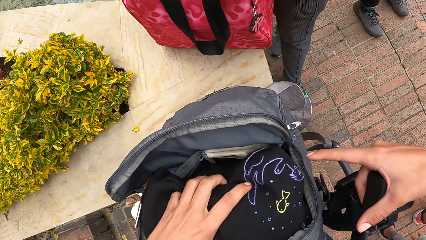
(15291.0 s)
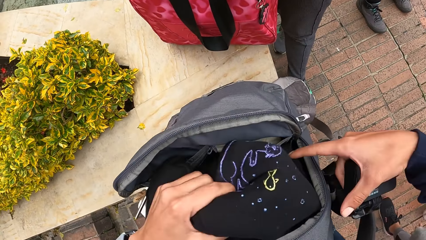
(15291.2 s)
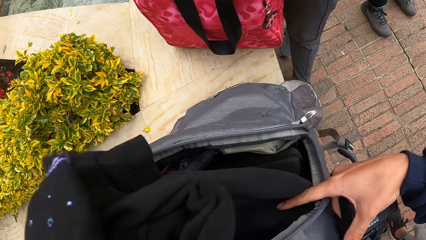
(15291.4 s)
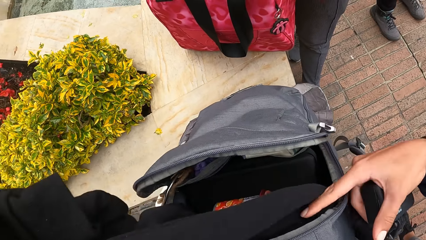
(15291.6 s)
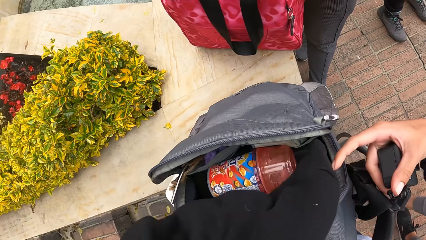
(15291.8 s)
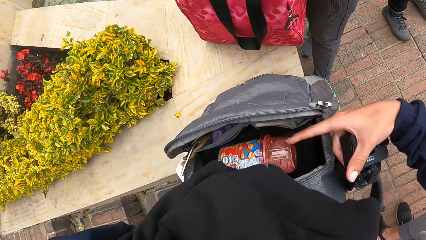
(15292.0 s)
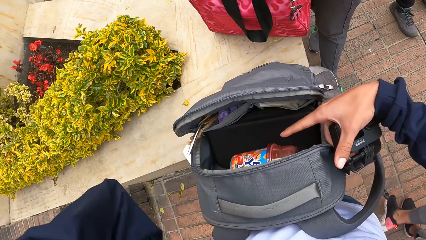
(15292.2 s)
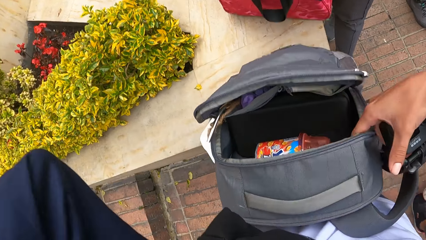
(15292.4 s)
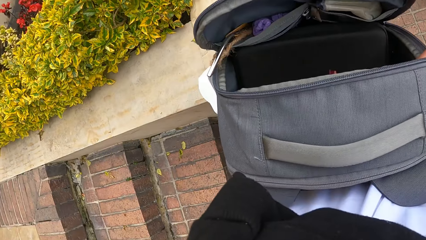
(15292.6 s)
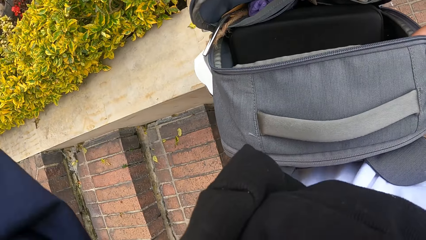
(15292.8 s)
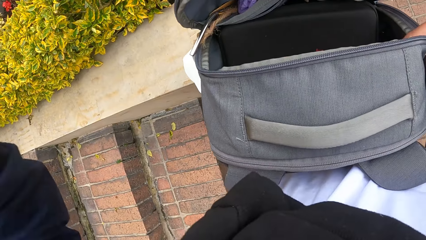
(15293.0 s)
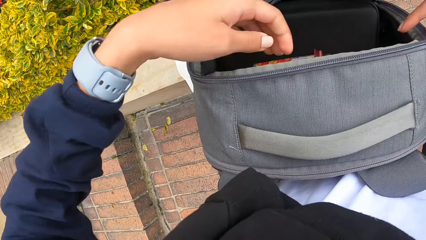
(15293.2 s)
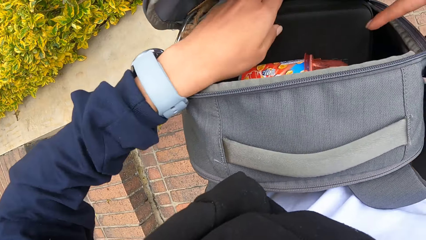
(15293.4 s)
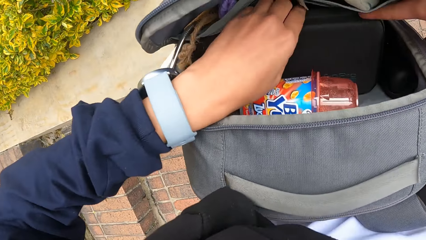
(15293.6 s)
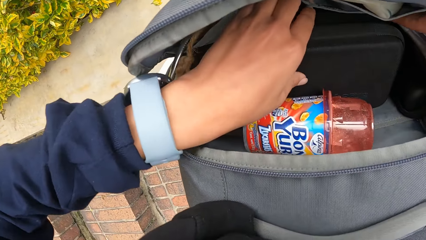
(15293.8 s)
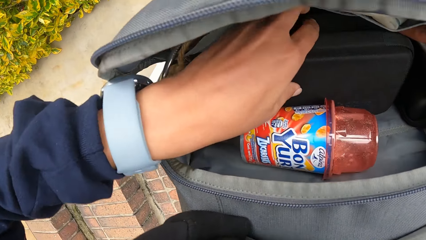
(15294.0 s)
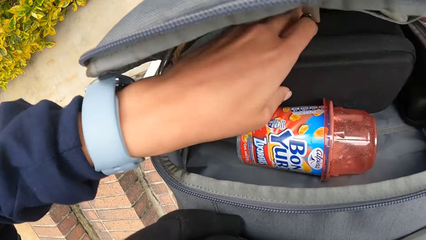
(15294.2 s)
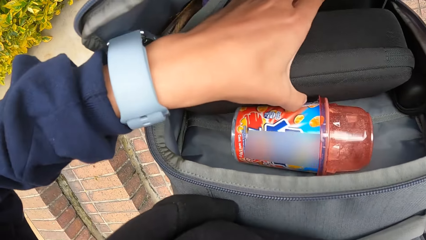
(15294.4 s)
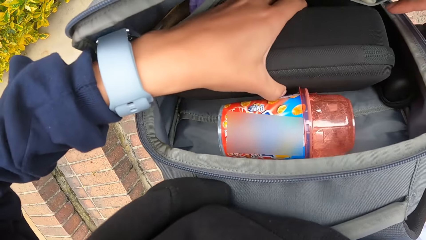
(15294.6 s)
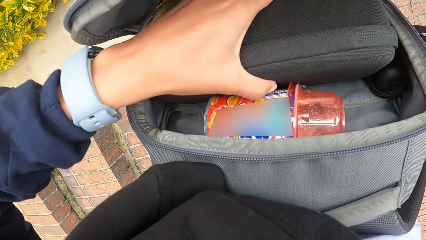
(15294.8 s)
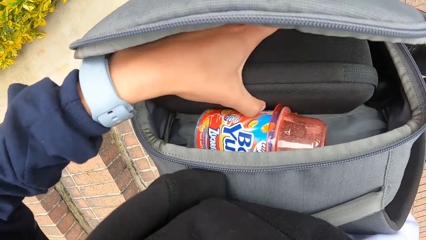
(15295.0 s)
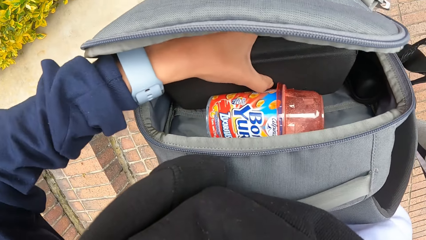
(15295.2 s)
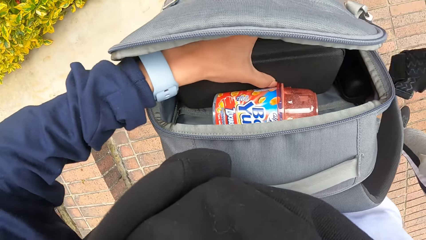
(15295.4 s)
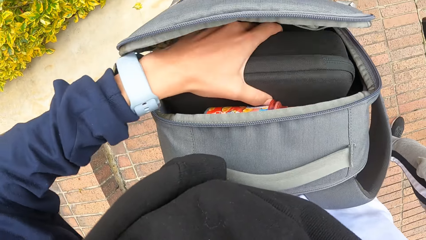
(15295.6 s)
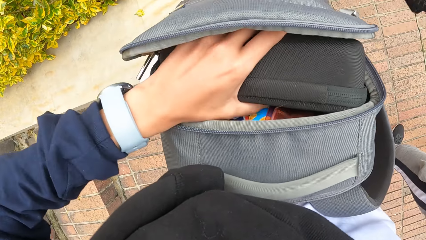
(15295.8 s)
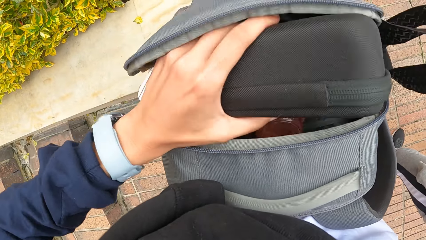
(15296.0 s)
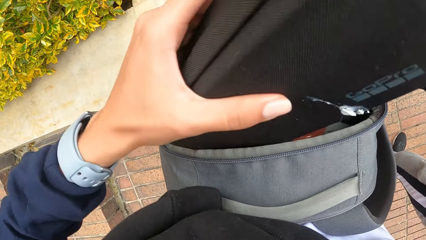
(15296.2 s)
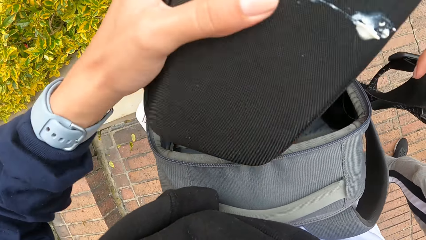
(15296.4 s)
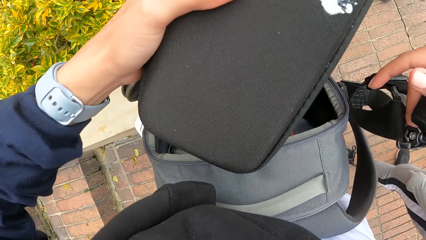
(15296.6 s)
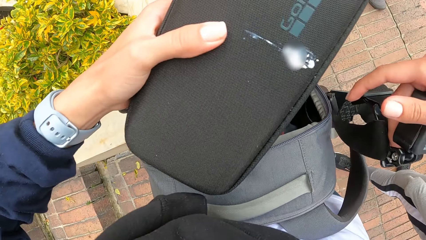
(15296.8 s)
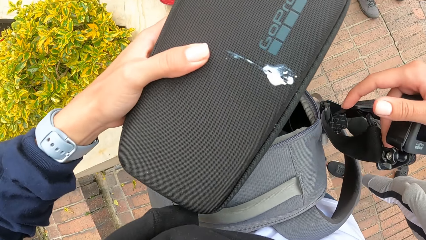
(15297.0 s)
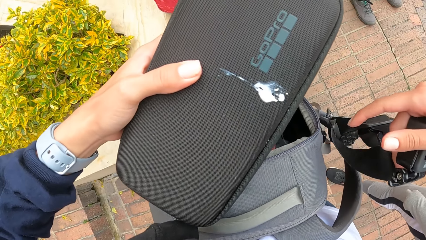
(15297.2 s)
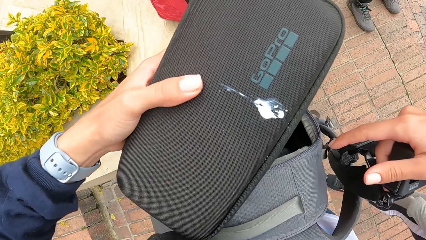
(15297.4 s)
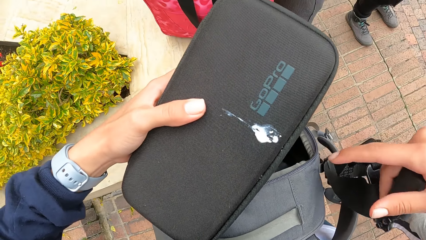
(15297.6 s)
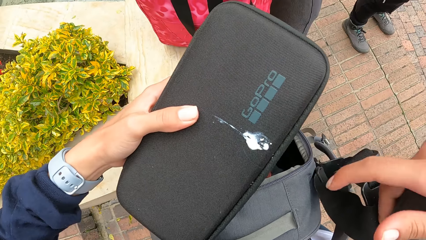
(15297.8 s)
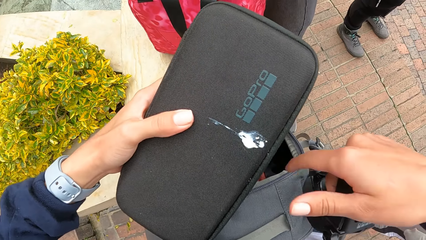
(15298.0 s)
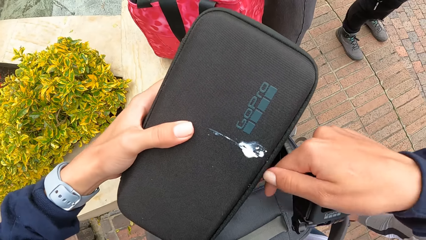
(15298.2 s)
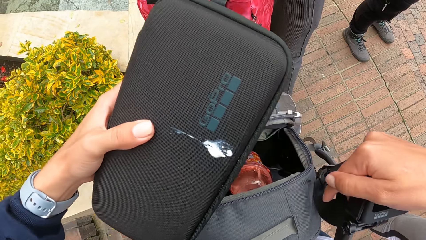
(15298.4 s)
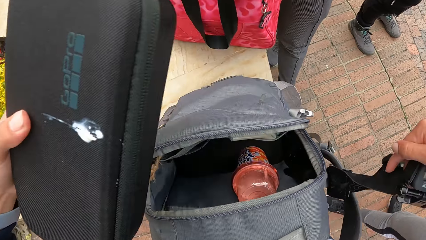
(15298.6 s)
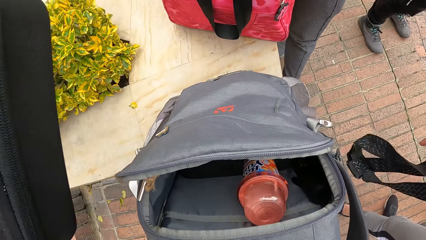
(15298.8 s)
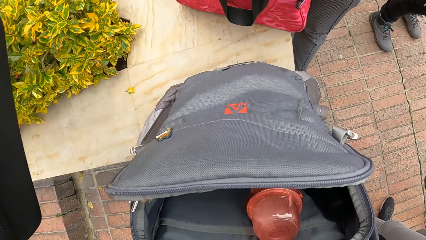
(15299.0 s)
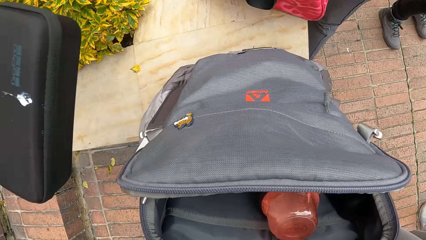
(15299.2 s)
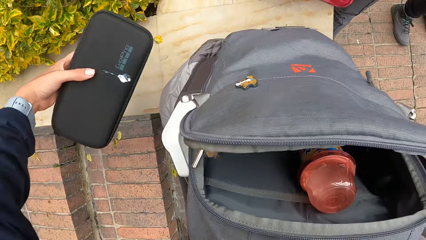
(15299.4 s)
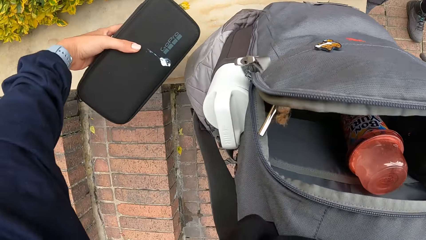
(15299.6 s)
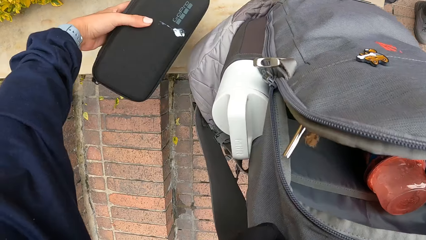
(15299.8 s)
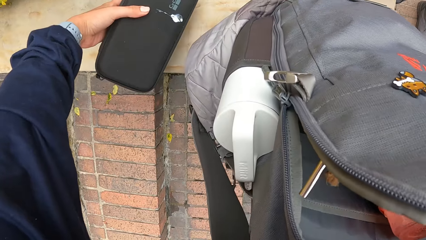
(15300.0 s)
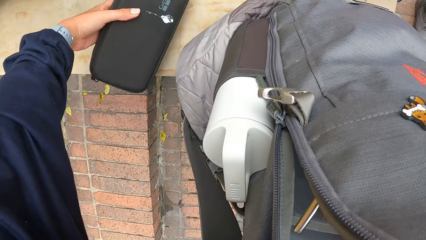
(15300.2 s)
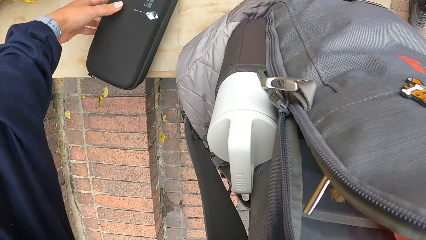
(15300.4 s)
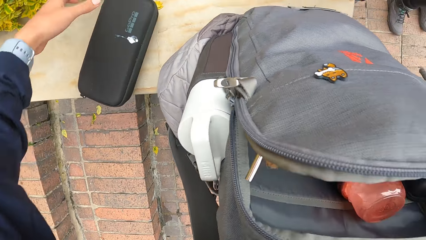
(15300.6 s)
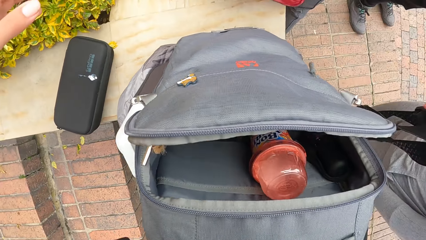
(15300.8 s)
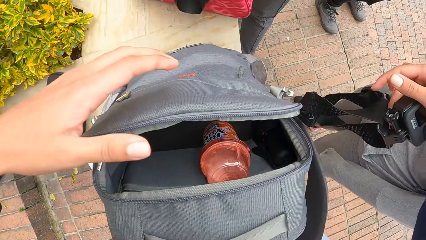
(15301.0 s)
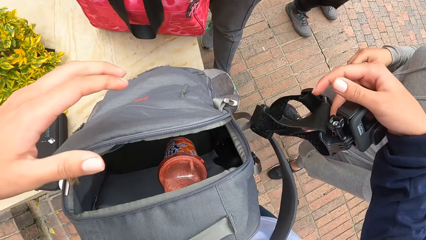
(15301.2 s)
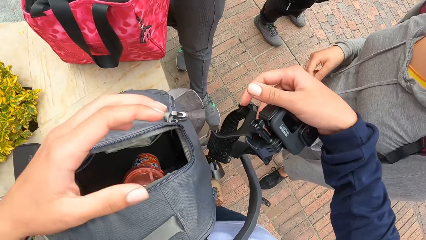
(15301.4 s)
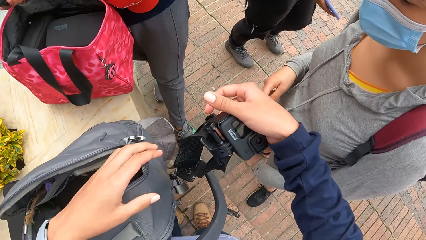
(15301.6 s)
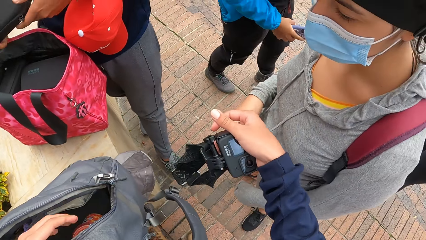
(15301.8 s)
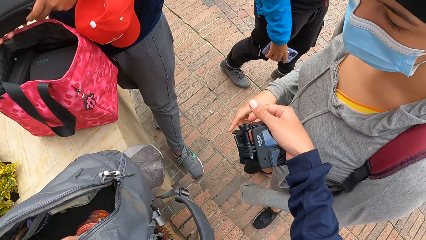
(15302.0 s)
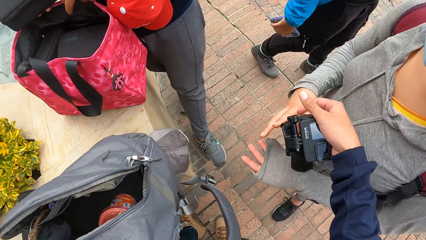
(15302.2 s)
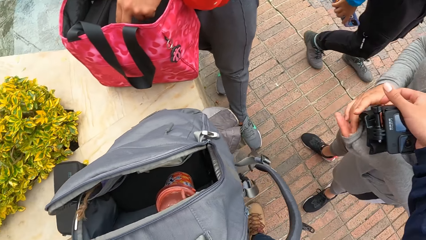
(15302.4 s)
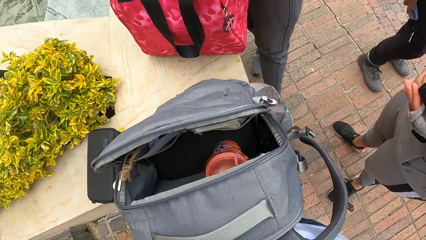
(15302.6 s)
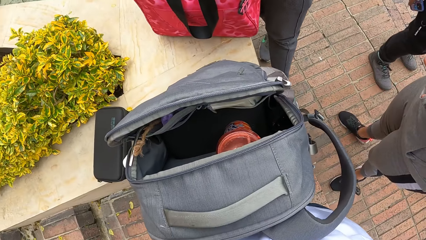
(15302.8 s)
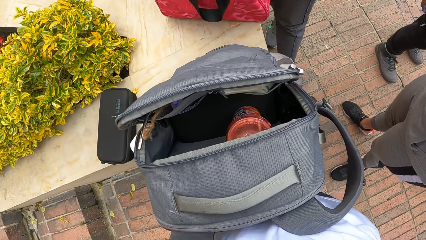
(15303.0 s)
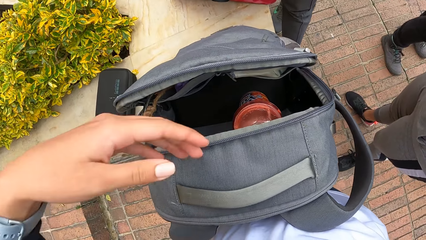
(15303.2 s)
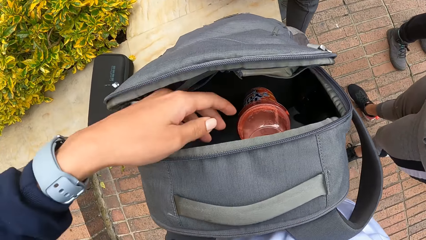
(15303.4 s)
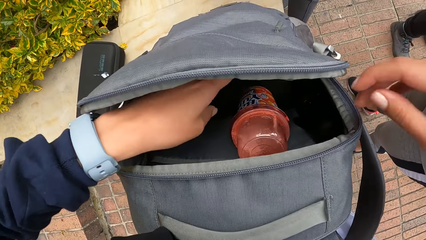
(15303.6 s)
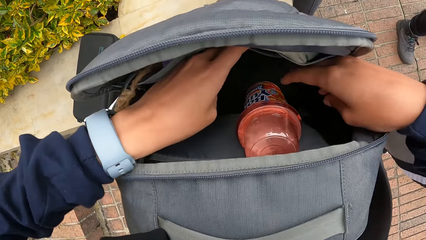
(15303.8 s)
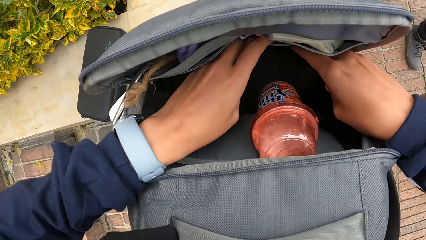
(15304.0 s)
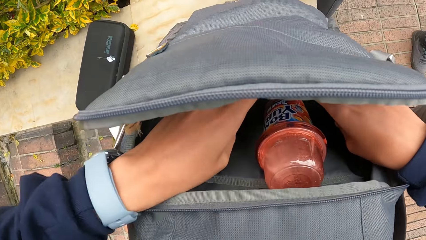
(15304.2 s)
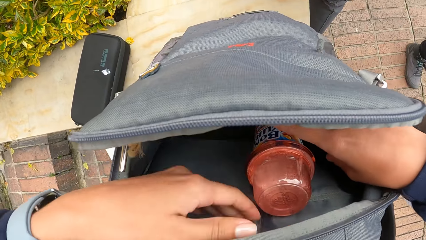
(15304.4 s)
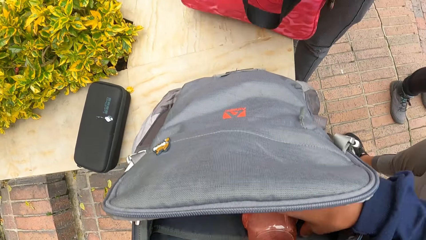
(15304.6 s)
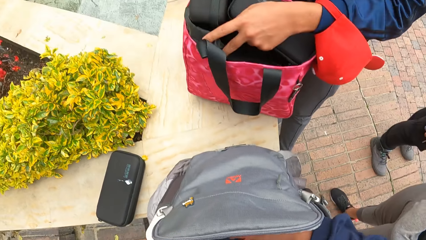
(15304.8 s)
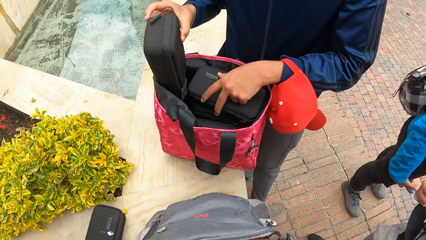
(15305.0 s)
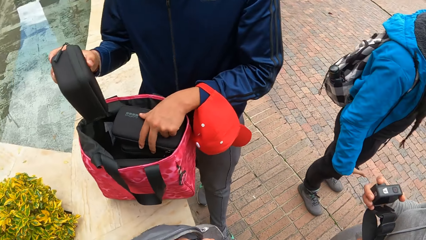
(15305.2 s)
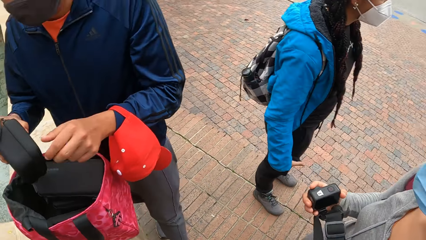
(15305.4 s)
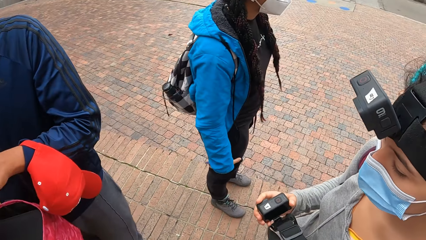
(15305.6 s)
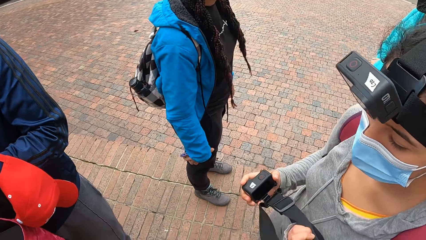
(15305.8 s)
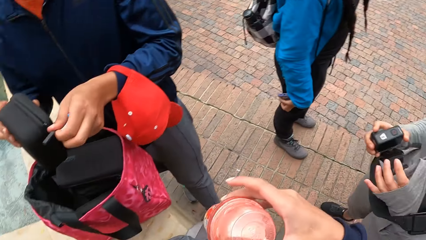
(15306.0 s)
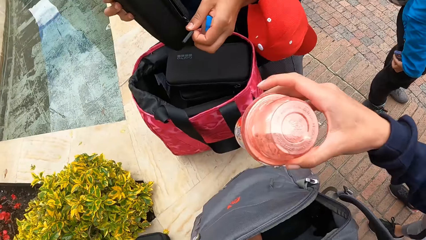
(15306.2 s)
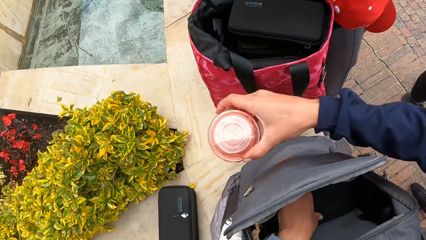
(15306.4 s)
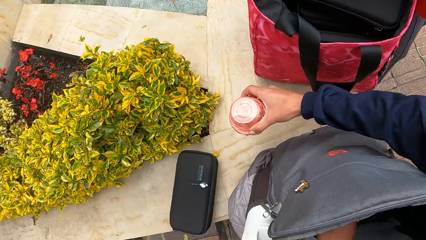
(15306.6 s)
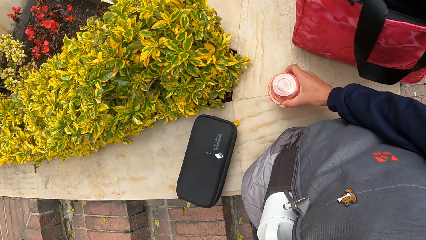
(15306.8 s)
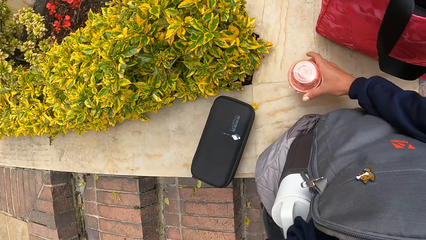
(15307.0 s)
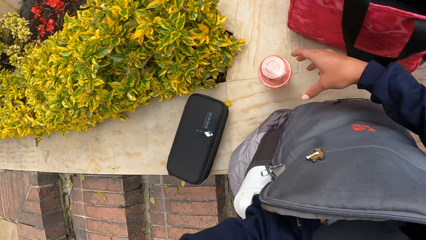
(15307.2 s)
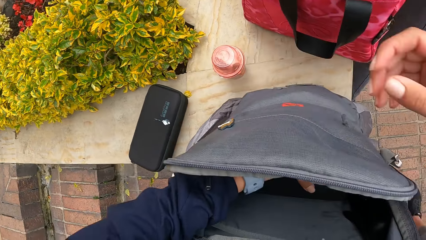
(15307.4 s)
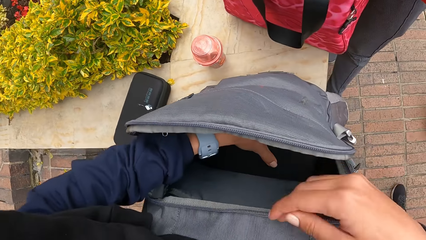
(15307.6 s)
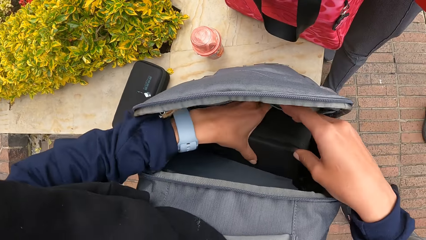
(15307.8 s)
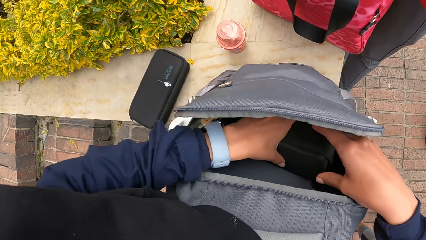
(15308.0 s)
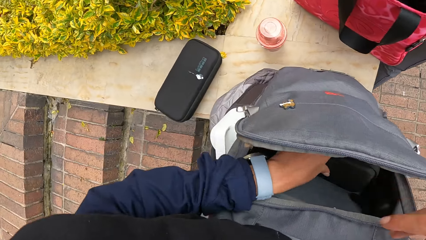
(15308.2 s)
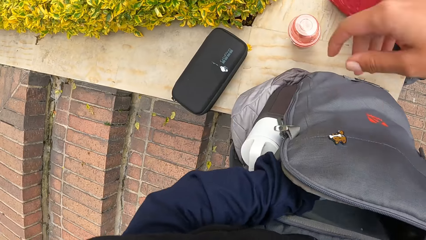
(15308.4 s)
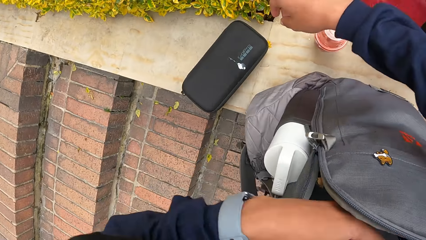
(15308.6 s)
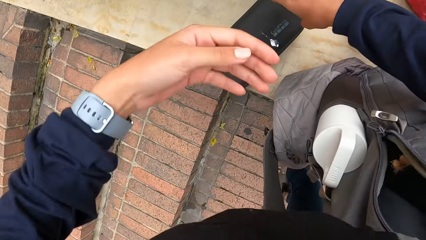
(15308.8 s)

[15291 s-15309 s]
The camera wearer picks up a hoodie from the bag on the concrete slab with her left hand. She picks up a camera box from the bag with her left hand. She drops the camera box on the concrete slab with her left hand. She drops a plastic bottle on the concrete slab with her right hand.
